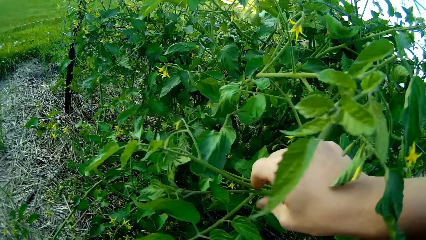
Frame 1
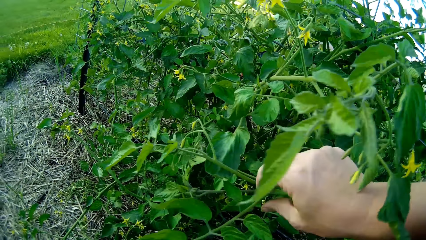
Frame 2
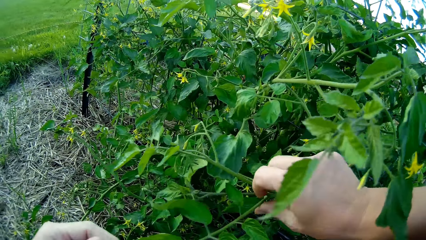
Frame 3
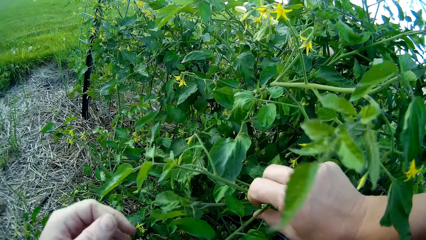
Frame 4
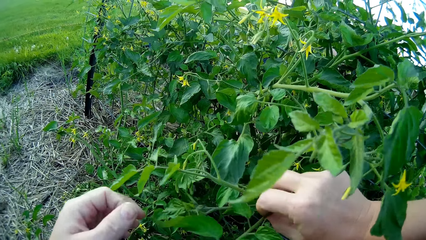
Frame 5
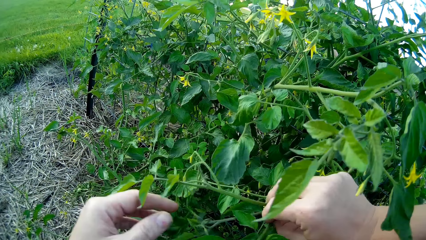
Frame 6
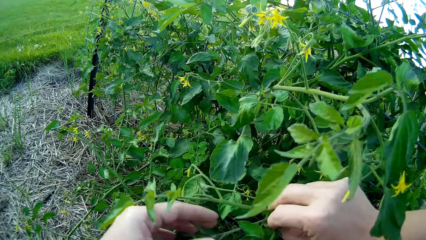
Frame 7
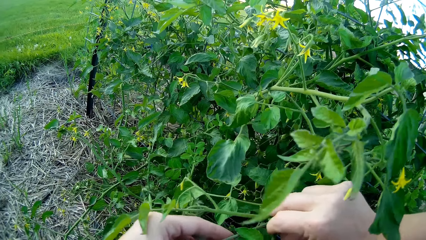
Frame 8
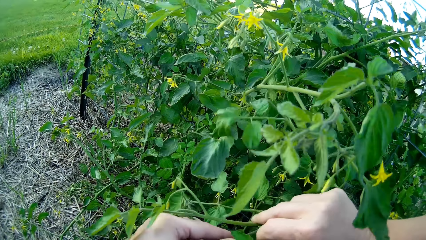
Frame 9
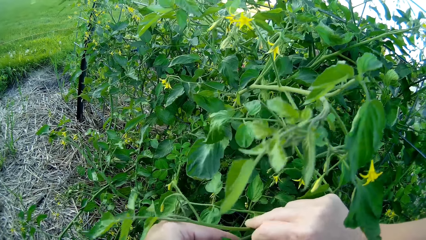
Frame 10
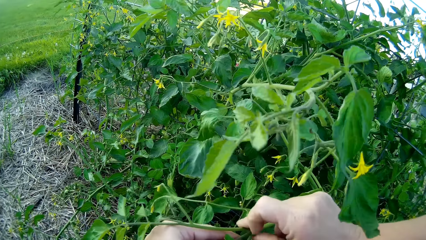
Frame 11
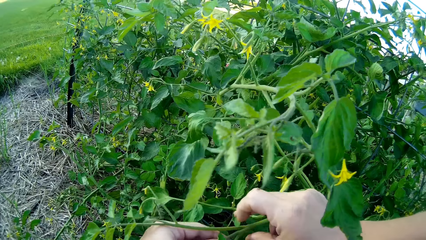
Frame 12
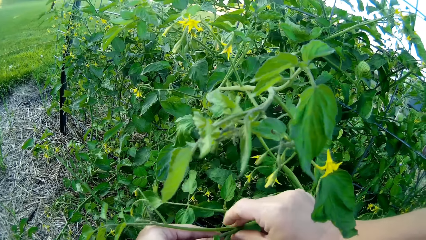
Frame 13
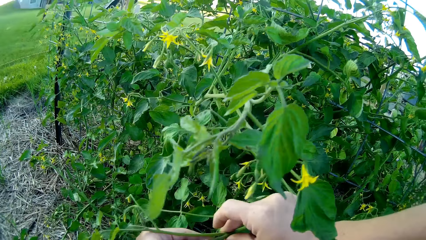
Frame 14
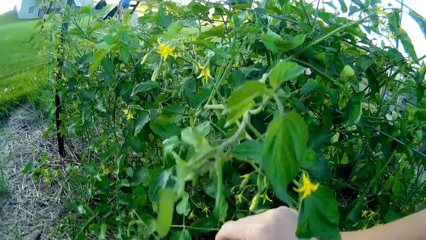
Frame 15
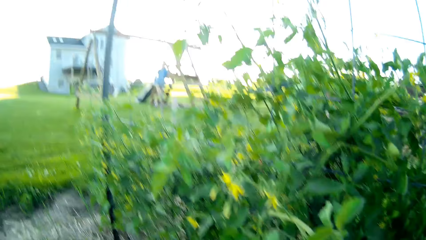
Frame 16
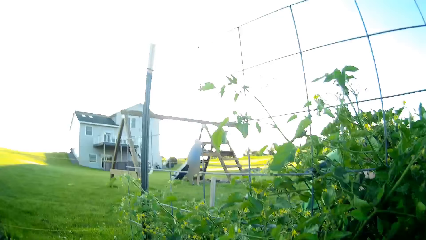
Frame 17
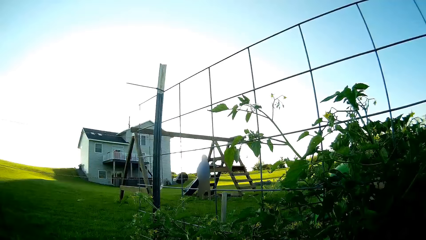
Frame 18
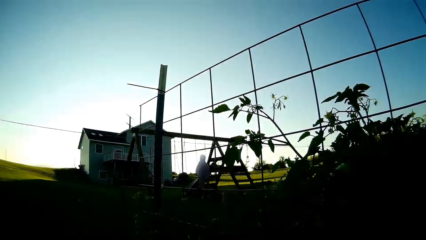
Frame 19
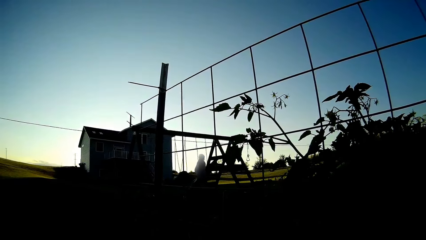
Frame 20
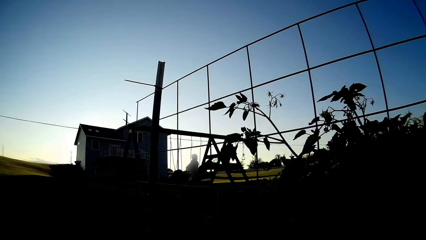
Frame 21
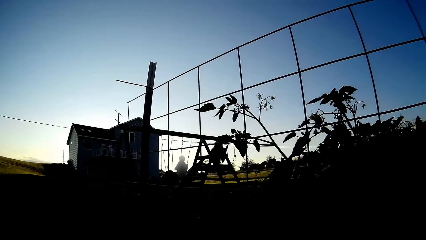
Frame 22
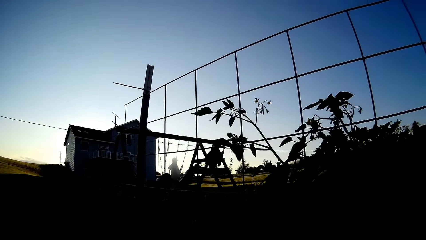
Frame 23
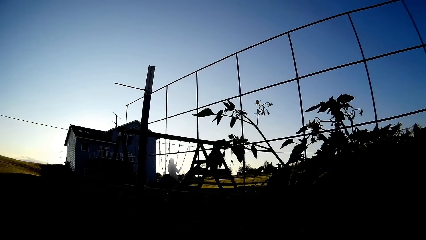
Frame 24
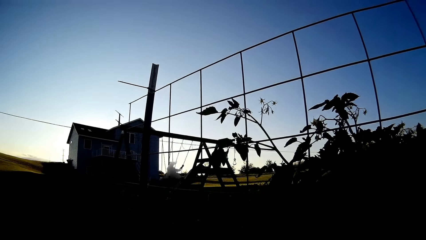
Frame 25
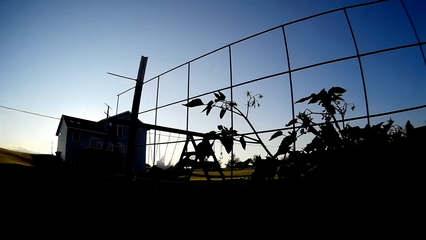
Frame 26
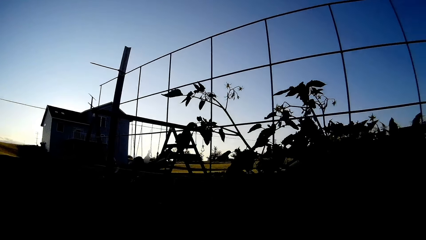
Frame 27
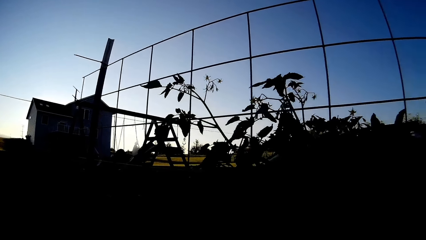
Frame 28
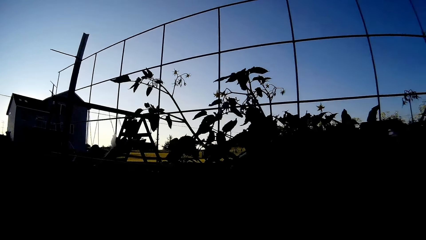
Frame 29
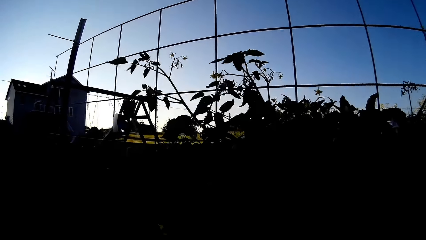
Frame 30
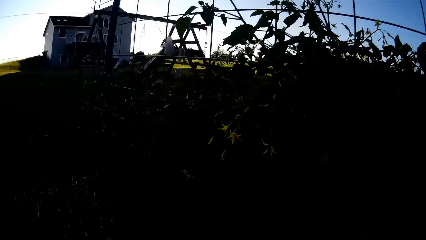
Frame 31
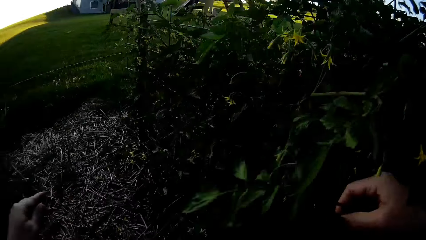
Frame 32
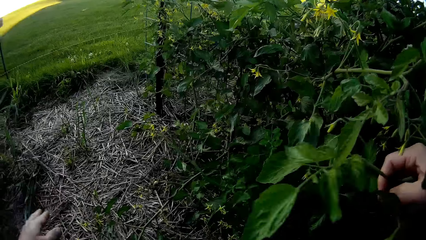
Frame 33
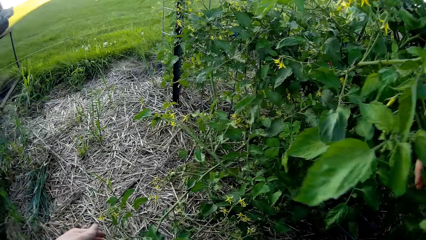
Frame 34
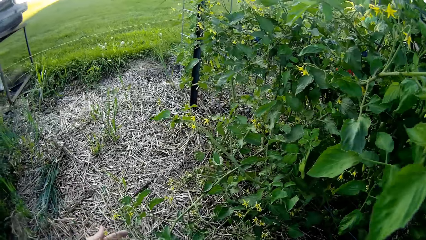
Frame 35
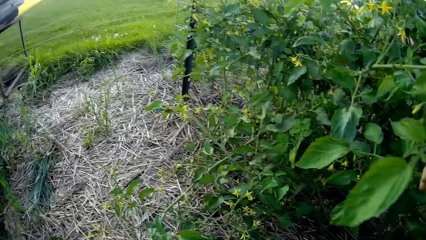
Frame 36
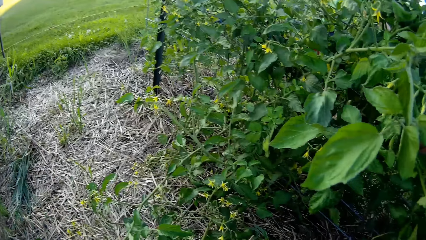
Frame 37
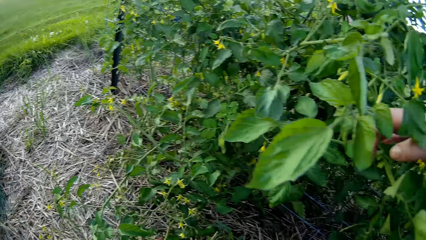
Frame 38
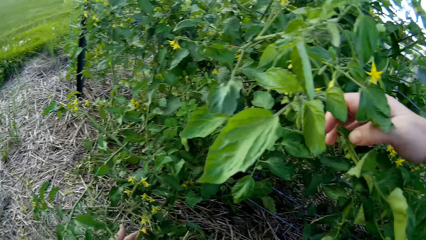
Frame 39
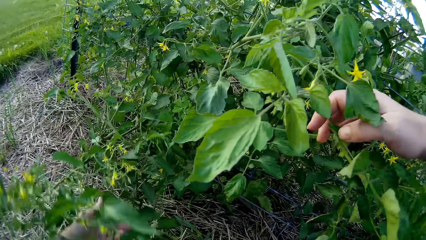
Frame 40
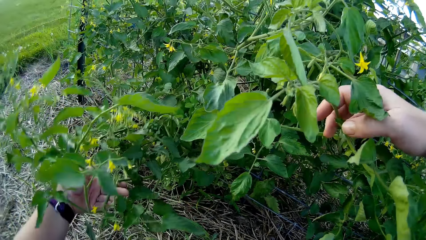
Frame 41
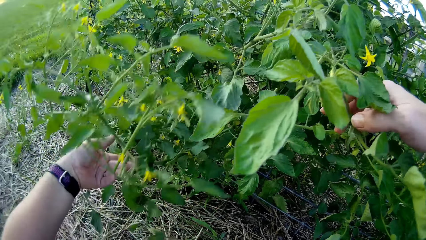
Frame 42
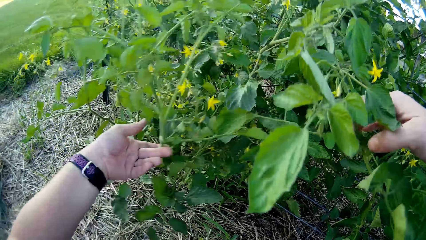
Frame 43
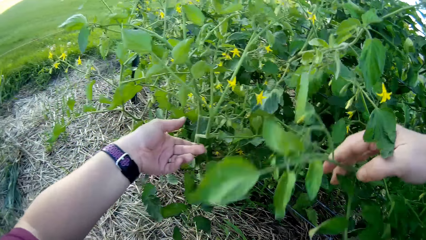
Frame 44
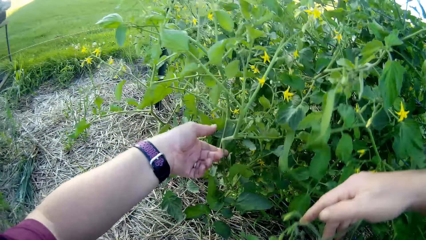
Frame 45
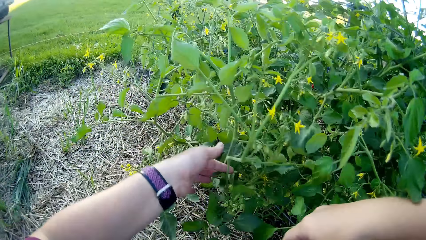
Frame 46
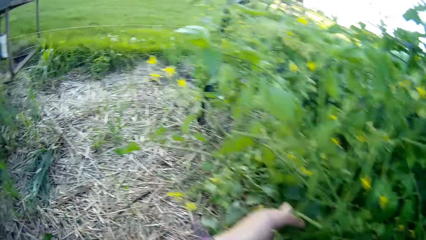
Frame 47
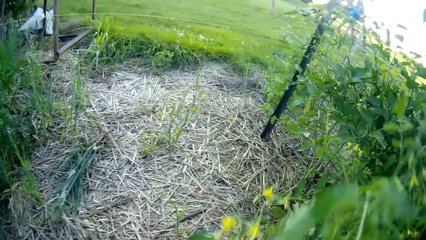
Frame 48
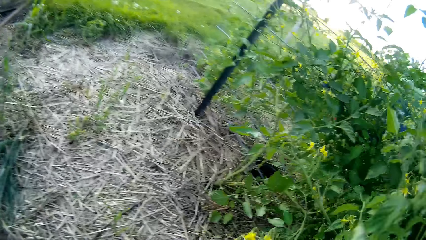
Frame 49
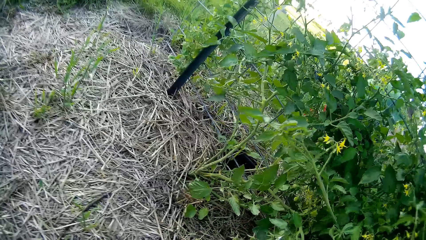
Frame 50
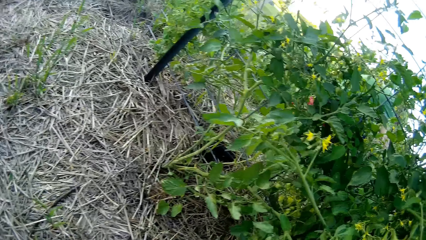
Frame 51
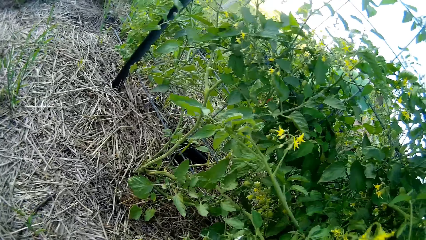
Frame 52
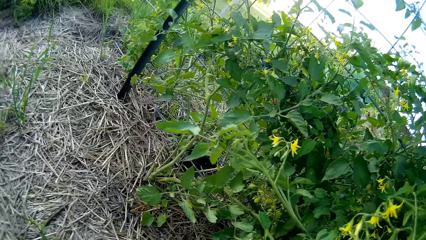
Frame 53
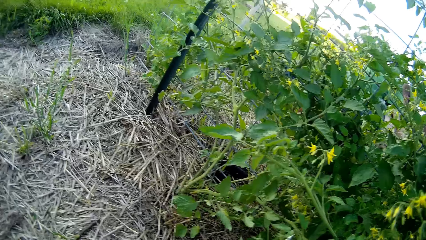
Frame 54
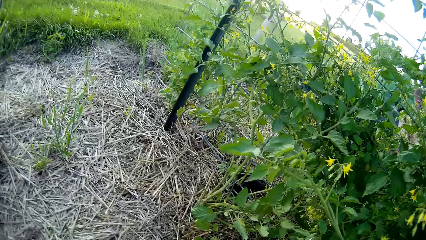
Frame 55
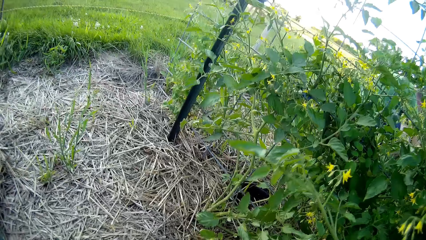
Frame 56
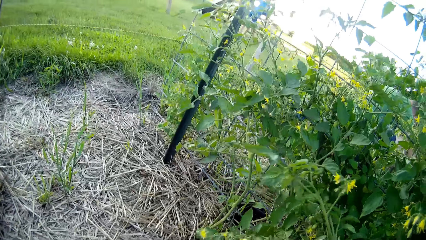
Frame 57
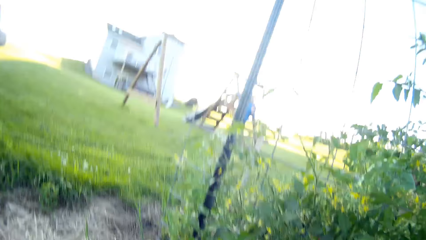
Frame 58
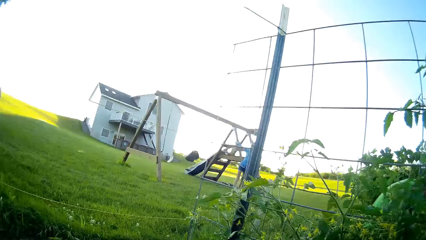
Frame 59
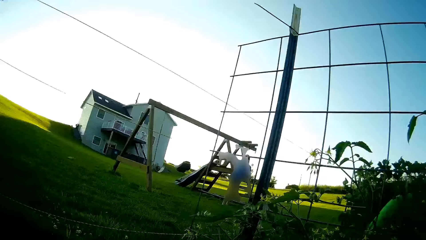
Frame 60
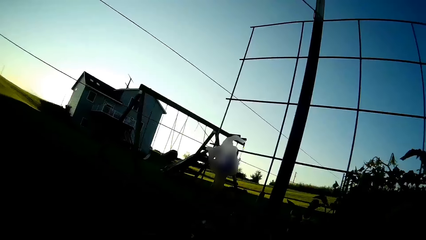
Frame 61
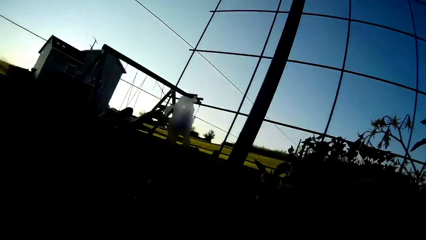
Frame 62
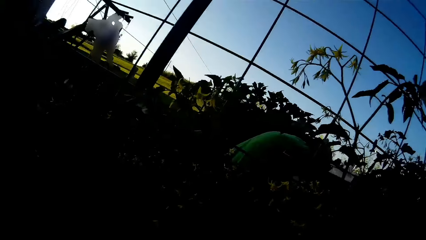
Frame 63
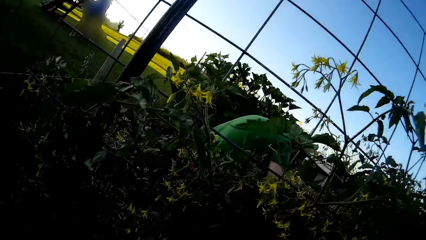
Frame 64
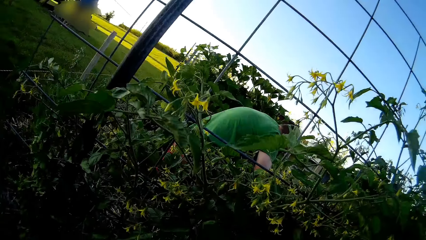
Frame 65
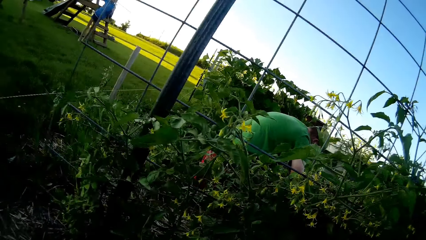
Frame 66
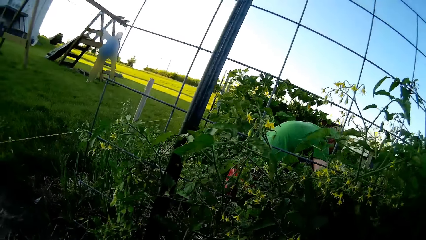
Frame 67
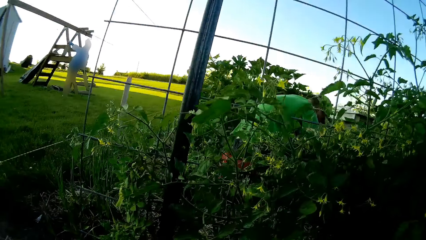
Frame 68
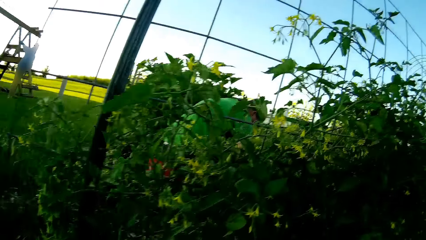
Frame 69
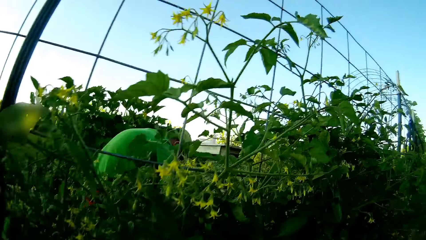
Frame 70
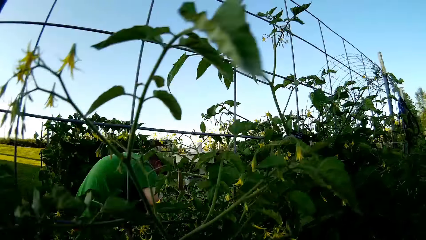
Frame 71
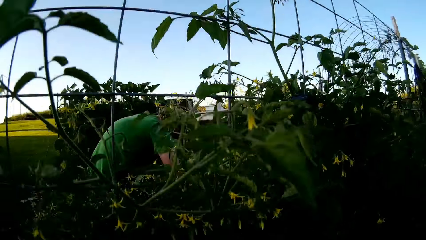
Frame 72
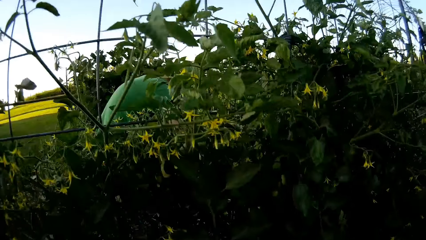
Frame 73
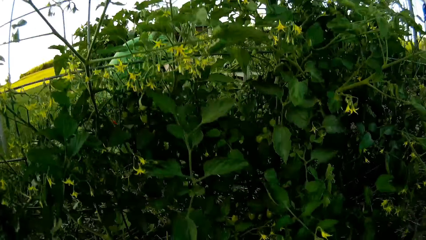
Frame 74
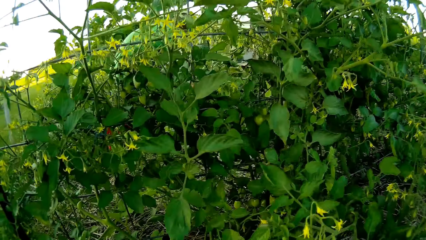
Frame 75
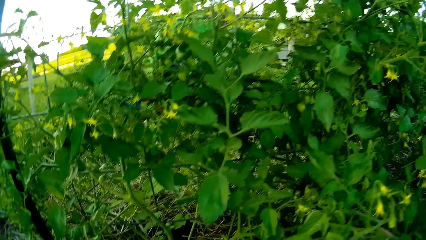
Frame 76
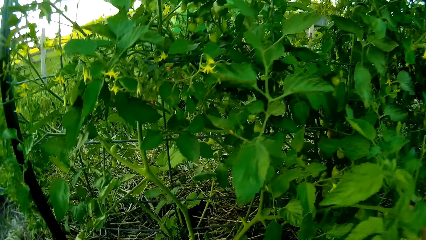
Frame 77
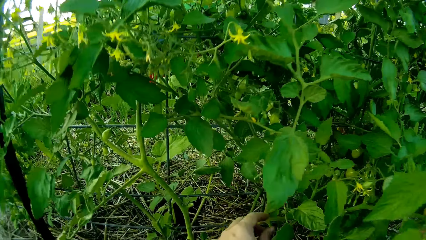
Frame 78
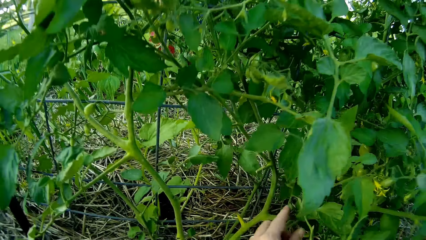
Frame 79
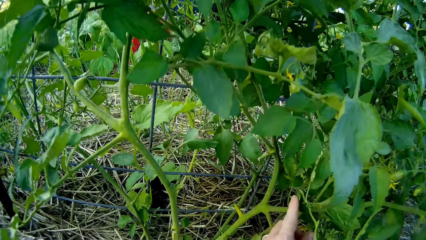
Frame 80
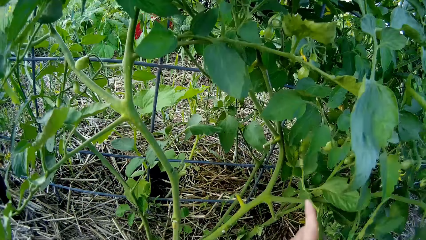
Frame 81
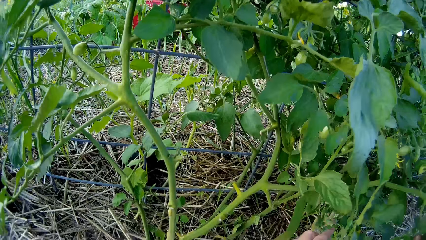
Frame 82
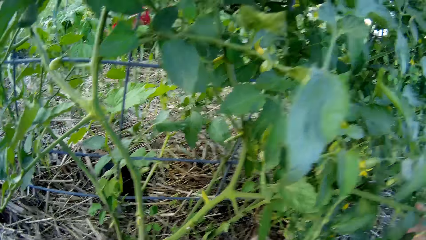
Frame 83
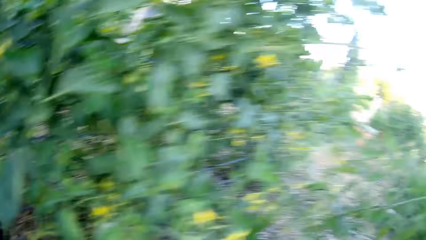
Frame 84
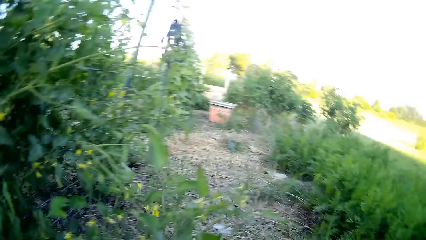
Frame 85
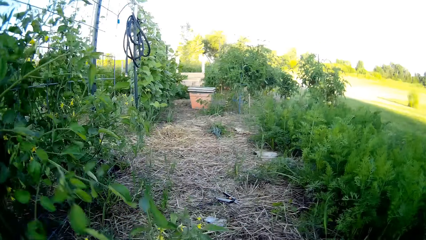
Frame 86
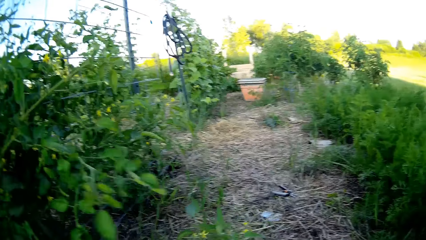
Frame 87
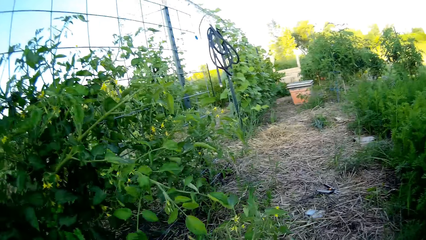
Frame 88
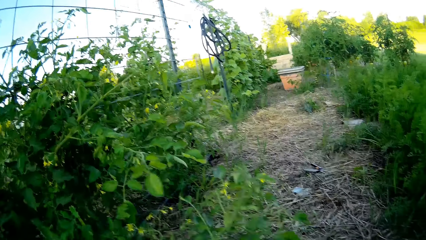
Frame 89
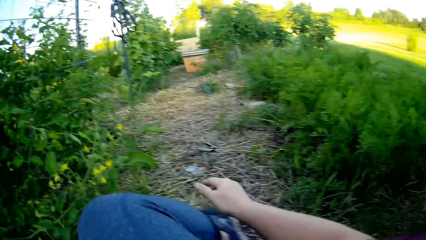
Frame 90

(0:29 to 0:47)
The camera wearer touches the plant. They look at a person playing. They touch the plant. The person attends to the garden. The camera wearer looks around the compound. They look at the person. They look at the plant.
